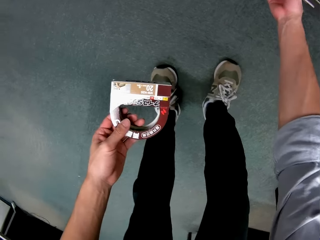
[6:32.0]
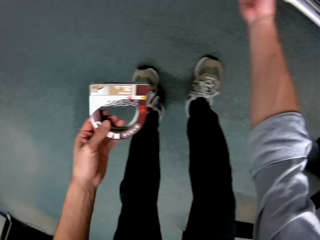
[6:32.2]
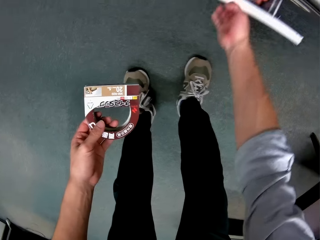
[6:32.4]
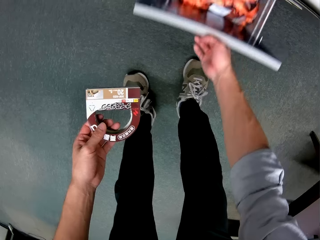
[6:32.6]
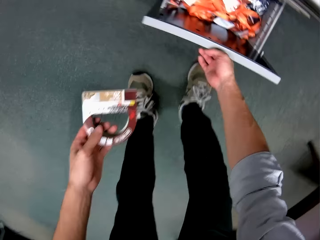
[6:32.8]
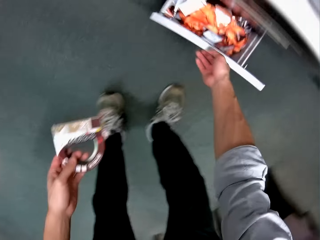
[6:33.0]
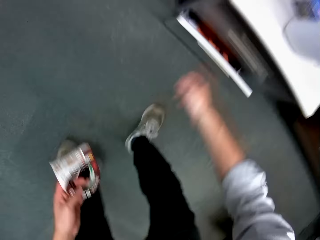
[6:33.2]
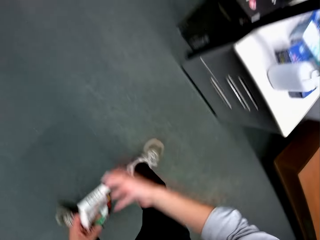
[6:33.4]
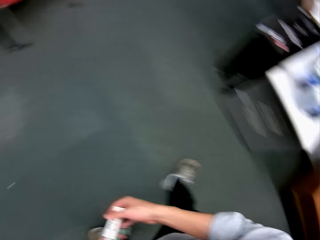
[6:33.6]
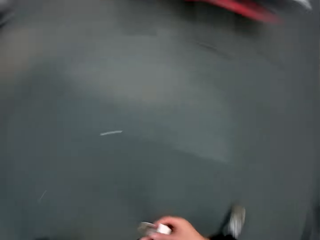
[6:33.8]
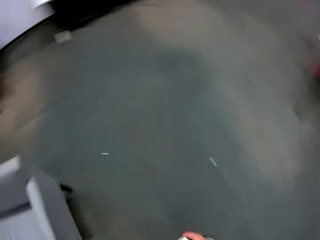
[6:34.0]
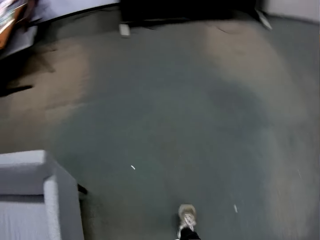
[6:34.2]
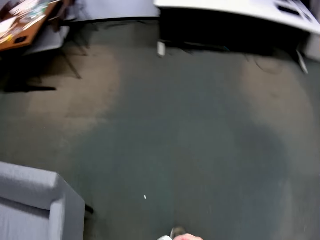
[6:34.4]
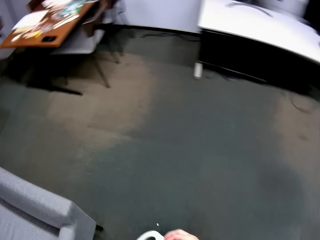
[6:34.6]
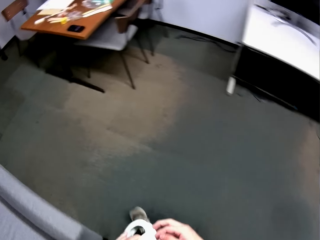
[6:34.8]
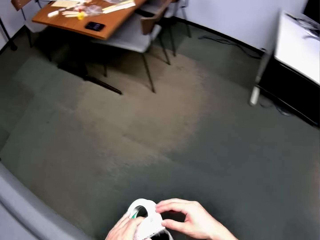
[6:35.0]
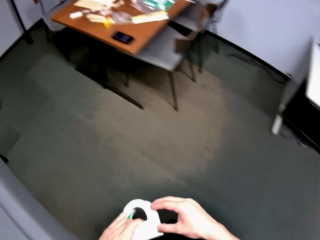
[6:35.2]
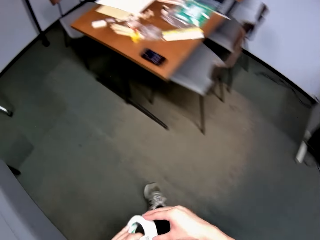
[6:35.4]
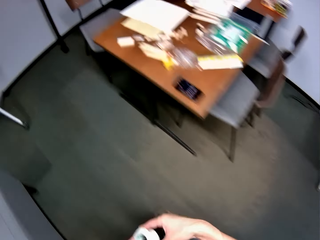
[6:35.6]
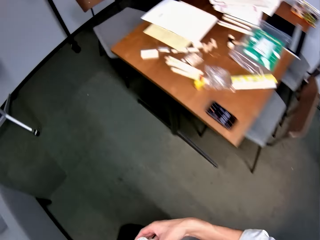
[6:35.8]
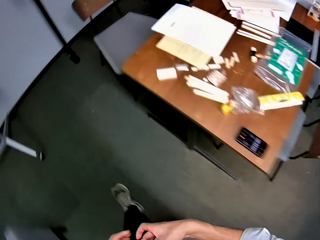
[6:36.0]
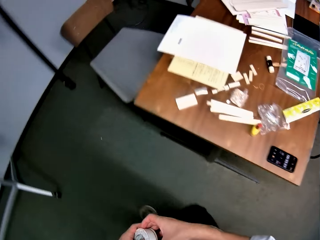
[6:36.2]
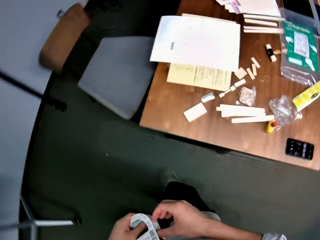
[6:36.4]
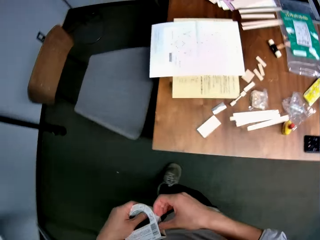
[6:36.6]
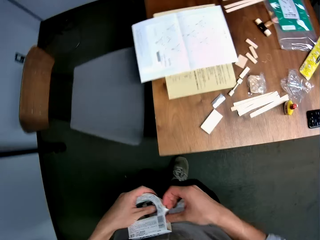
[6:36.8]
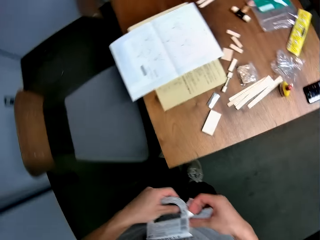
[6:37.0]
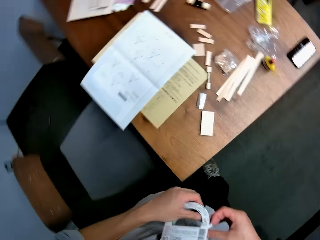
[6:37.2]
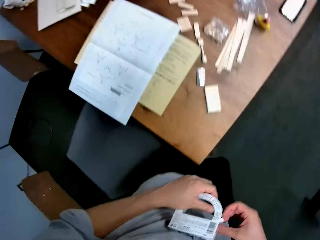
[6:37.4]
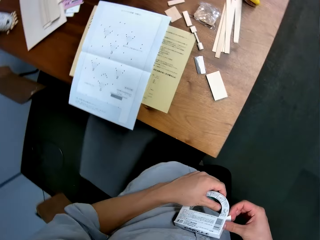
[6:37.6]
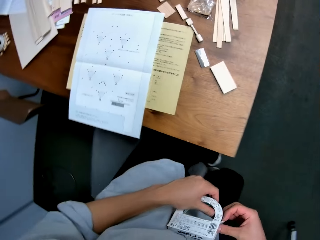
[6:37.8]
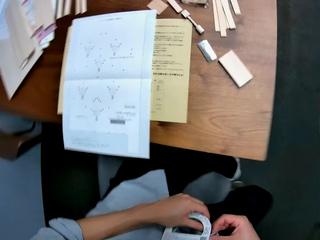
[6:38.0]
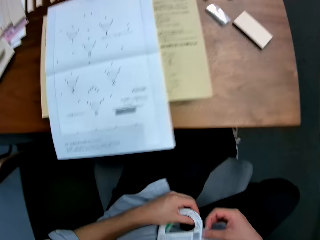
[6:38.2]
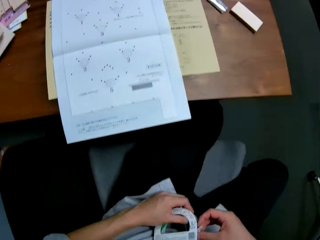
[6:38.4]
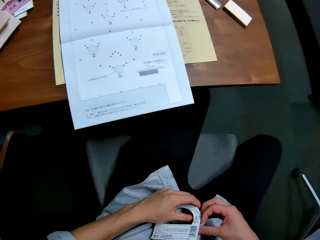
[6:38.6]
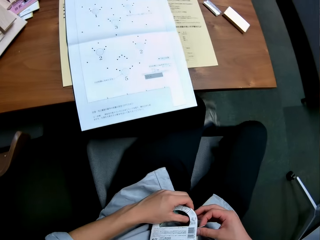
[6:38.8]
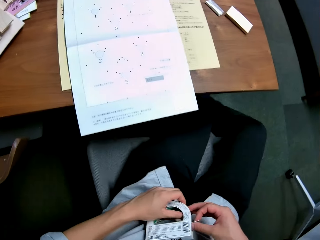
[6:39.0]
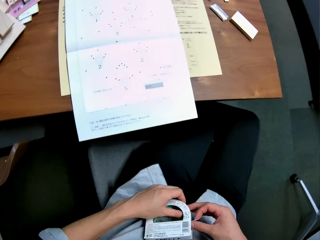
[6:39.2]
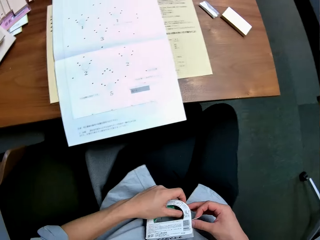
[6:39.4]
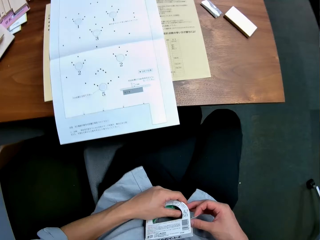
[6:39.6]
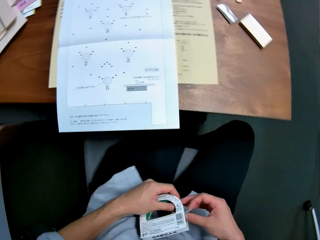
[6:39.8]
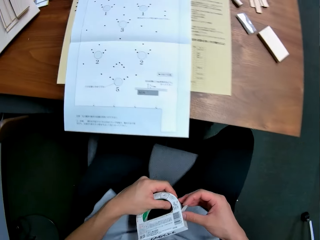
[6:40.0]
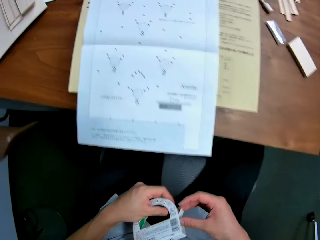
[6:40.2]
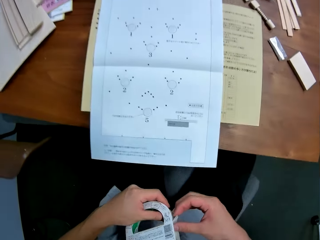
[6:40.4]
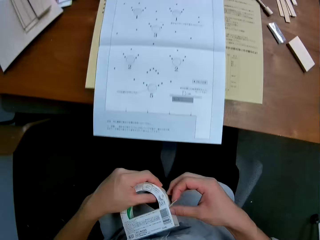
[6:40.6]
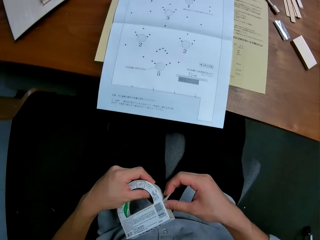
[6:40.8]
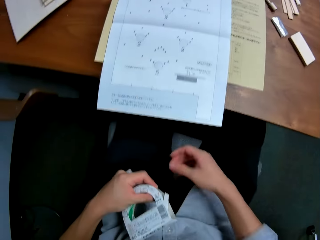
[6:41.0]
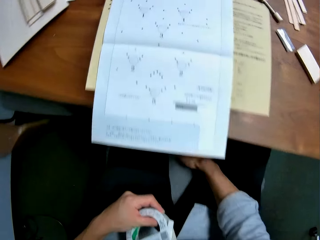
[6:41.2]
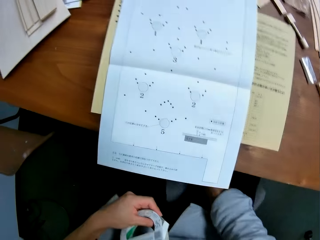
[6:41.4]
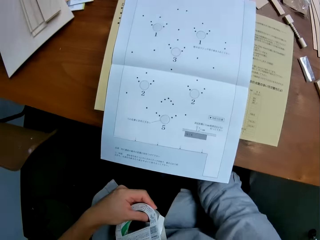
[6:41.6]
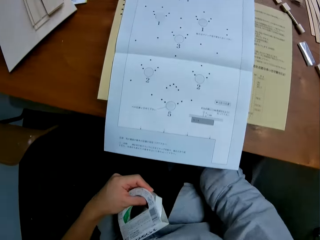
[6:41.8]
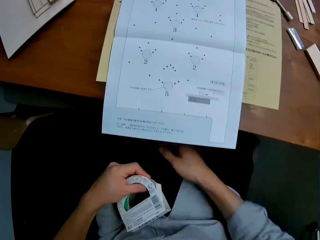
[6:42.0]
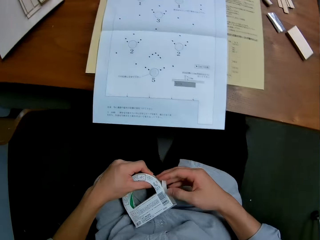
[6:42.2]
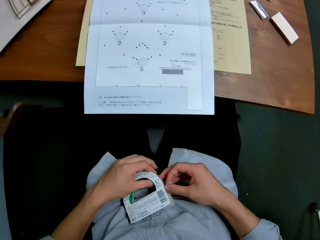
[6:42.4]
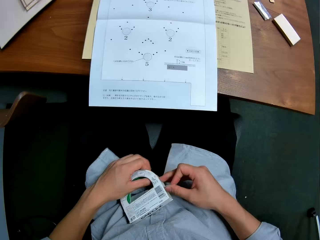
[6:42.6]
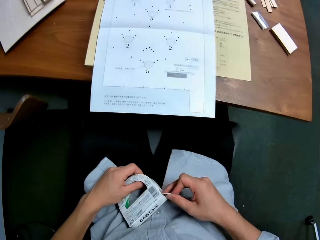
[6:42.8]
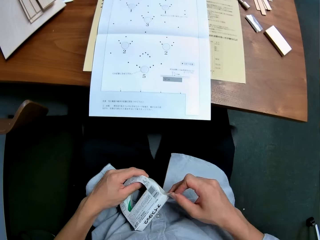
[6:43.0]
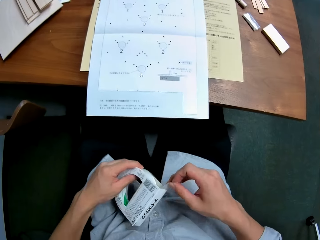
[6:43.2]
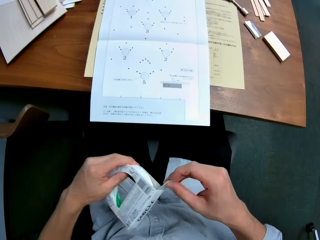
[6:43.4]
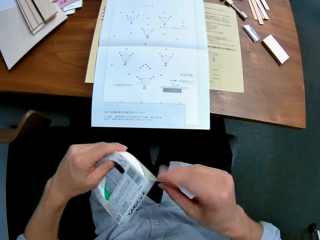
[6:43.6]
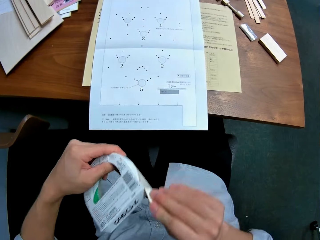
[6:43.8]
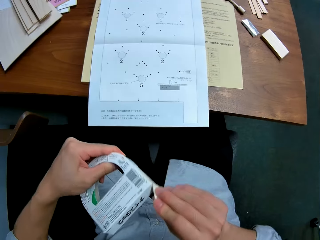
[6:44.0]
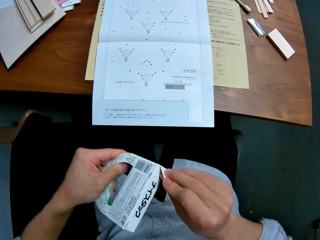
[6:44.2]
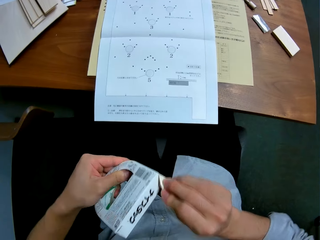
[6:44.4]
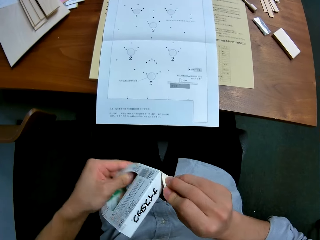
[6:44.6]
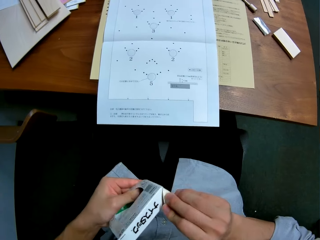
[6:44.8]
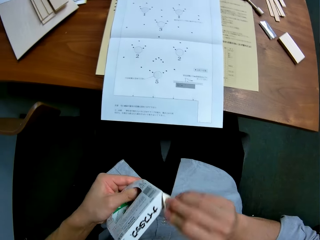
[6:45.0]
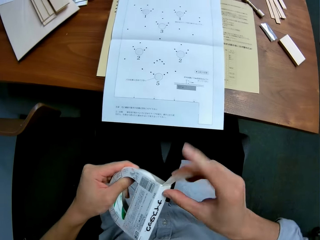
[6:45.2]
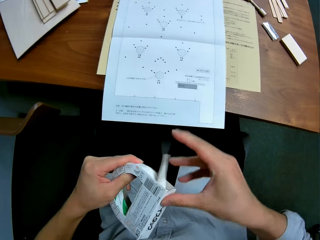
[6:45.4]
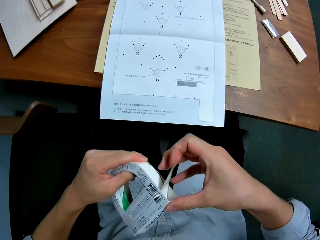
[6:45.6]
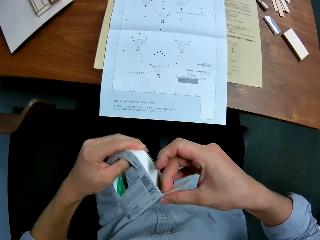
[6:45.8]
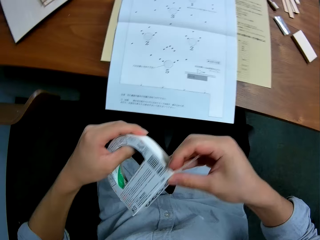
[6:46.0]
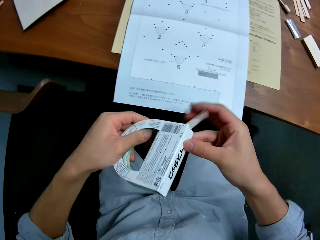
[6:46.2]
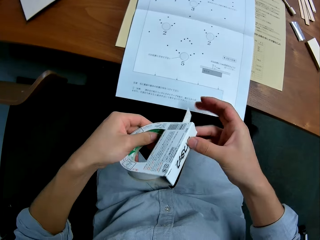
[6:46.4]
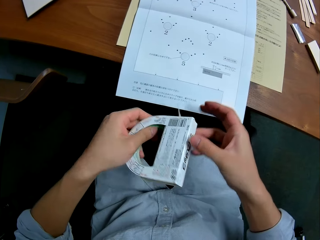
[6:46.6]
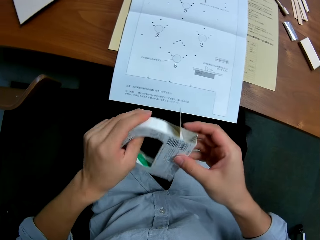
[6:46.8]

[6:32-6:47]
The camera wearer pulls the drawer. They push in the drawer. They walk away from the drawers. They hold the masking tape with both hands. They sit down on the chair. They hold the masking tape with one hand. They hold the masking tape with both hands. They open the masking tape.

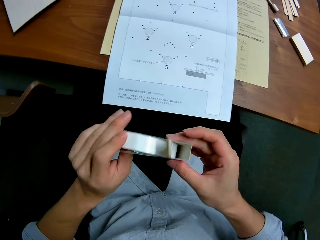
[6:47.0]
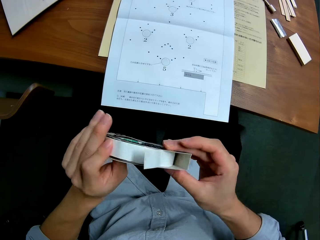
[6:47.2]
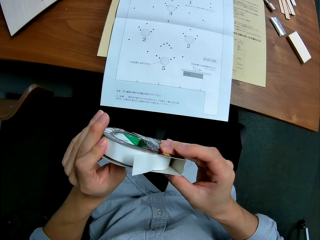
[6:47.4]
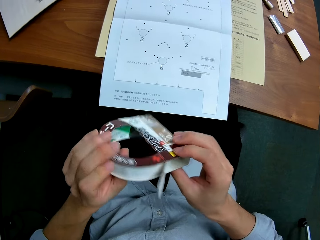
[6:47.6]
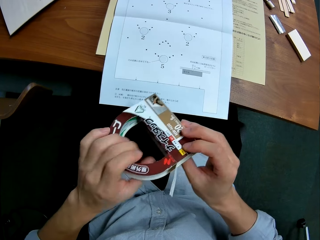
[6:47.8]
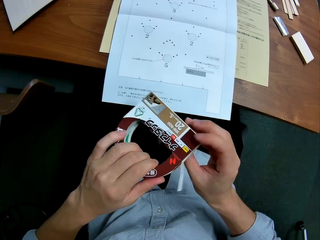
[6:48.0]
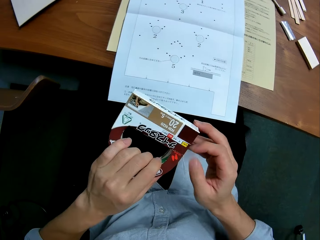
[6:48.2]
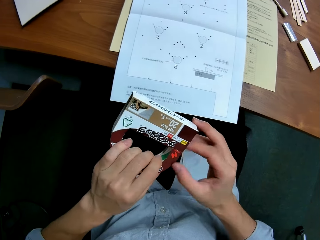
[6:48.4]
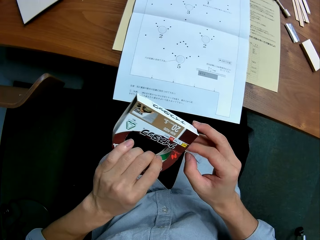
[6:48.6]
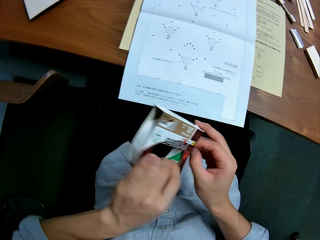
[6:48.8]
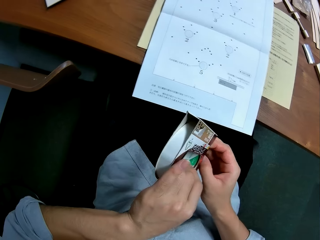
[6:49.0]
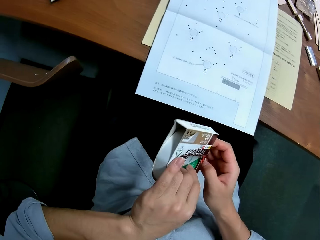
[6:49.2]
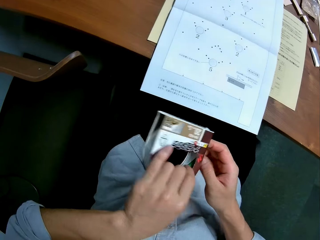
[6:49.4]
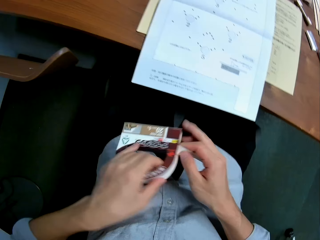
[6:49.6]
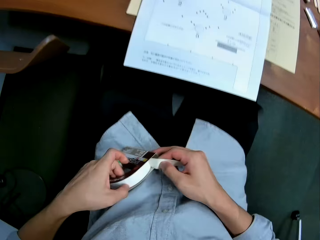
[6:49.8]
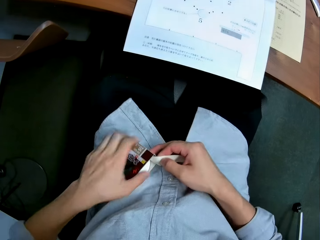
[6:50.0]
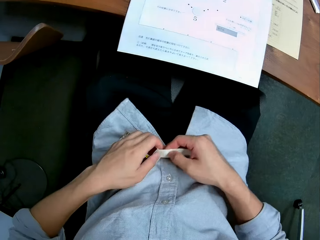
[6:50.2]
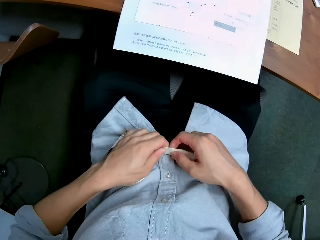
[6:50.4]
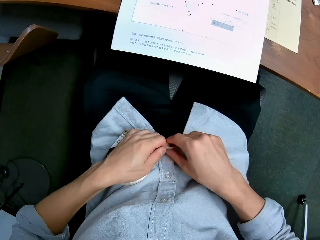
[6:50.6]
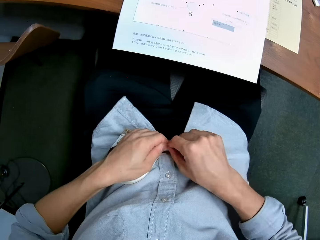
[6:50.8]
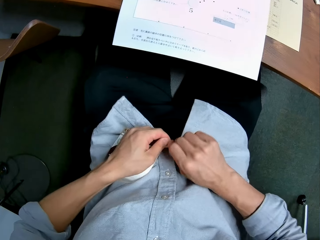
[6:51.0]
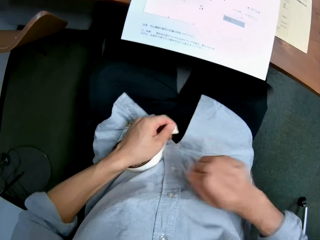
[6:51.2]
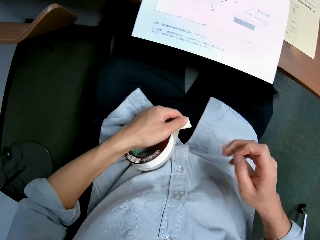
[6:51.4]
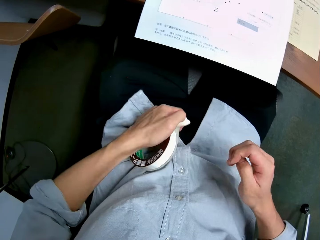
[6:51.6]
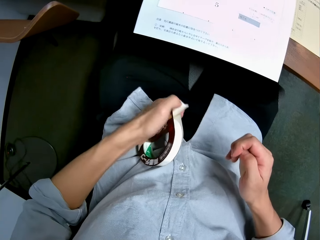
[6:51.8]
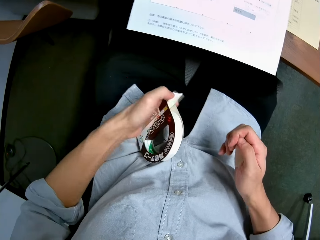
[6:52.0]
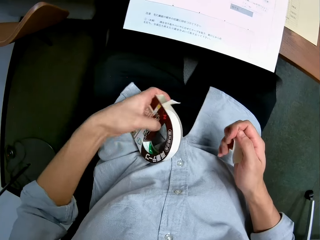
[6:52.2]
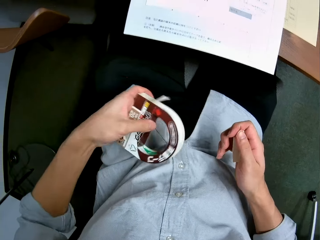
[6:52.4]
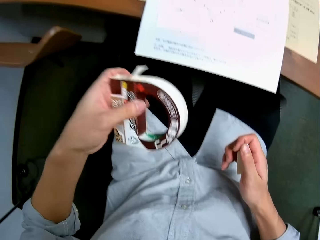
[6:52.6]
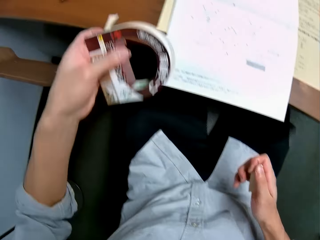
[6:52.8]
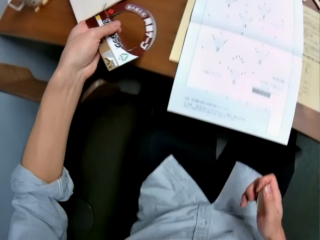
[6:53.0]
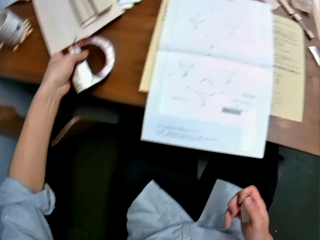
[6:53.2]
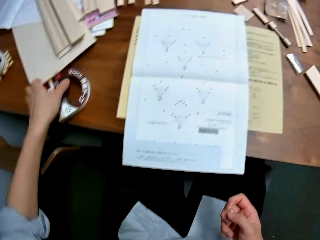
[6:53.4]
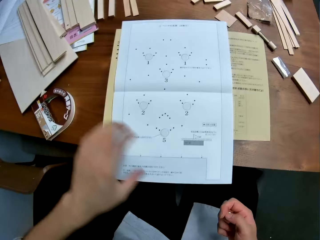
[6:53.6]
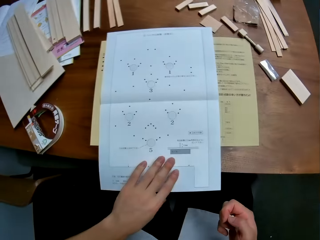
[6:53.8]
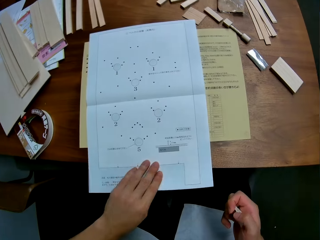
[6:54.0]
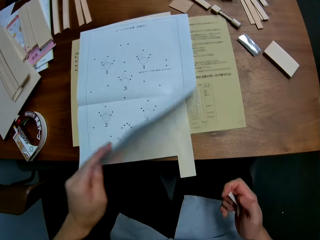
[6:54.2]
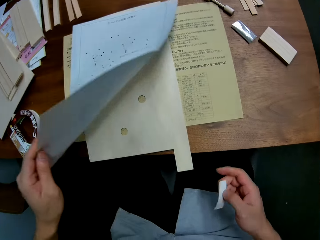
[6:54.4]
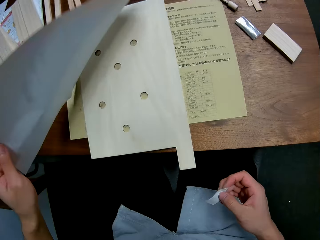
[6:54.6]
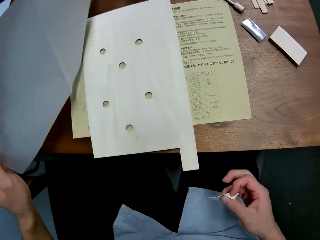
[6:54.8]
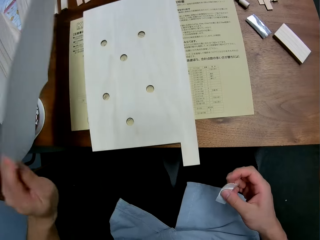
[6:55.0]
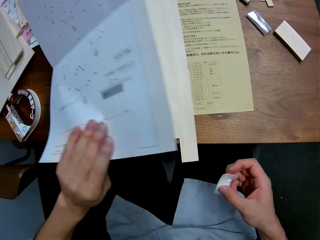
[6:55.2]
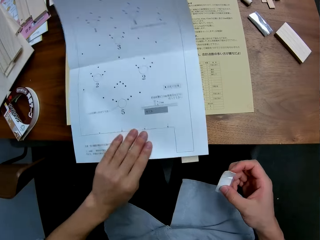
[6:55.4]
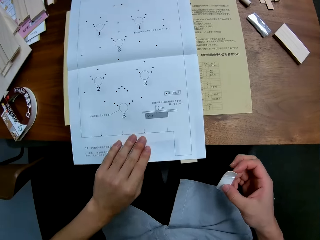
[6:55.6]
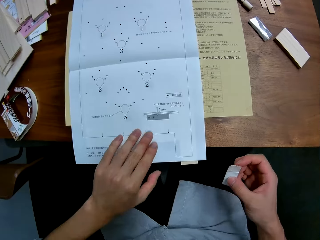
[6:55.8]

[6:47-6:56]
The camera wearer holds down the masking tape on his waist. He cuts part of the masking tape. He puts the masking tape on top of the table. He flips the paper. He raises the paper from the table.
